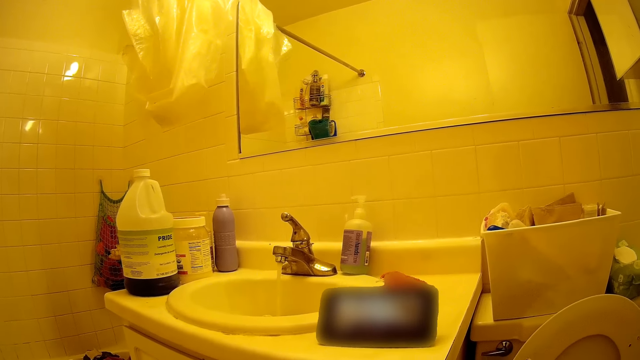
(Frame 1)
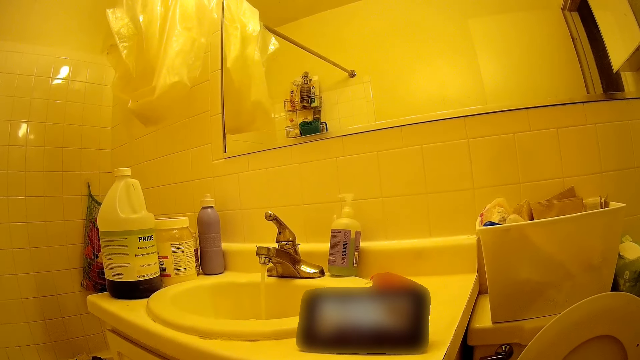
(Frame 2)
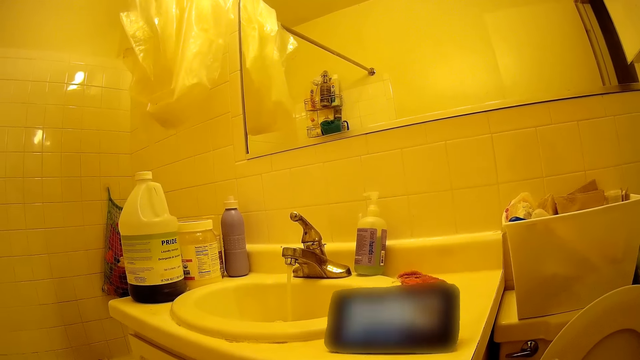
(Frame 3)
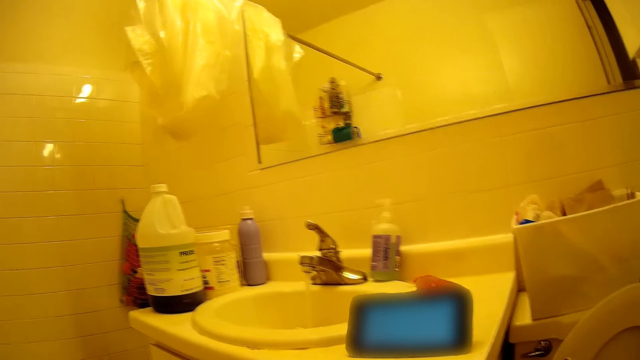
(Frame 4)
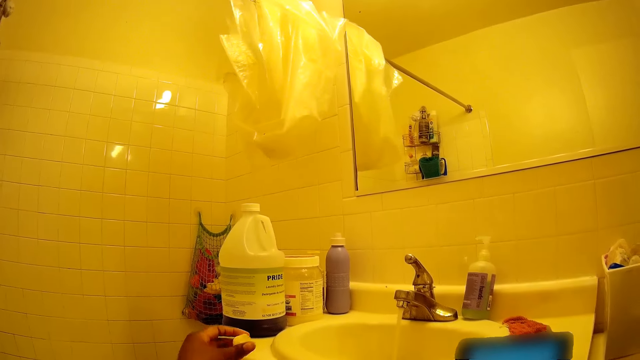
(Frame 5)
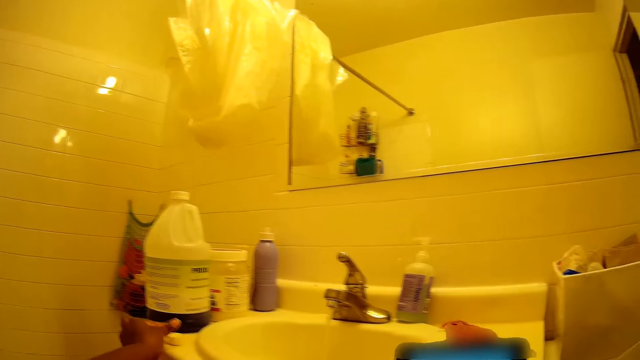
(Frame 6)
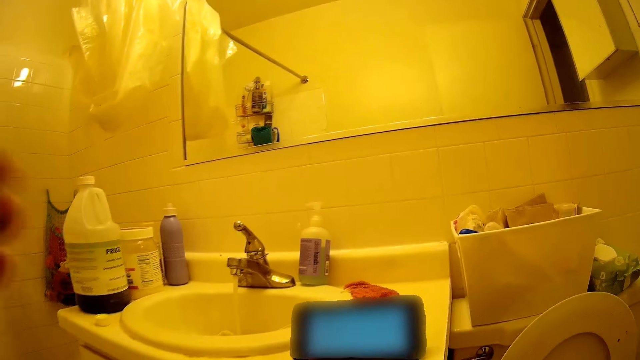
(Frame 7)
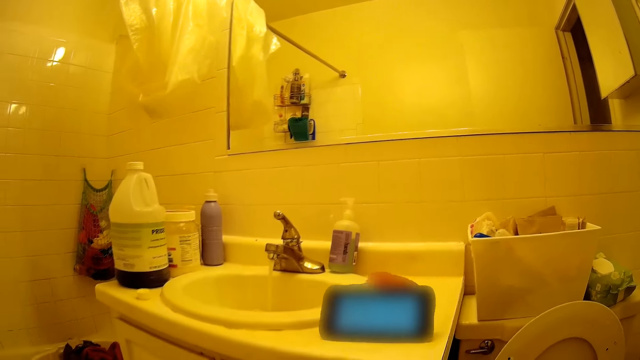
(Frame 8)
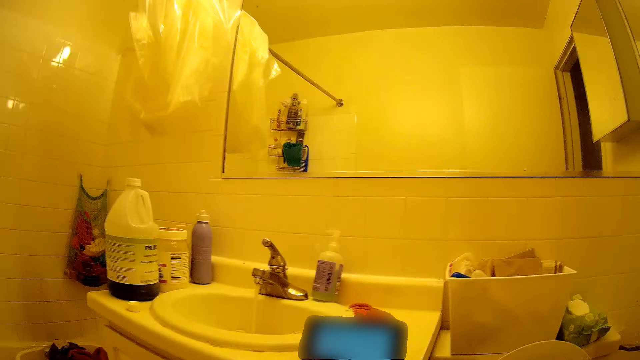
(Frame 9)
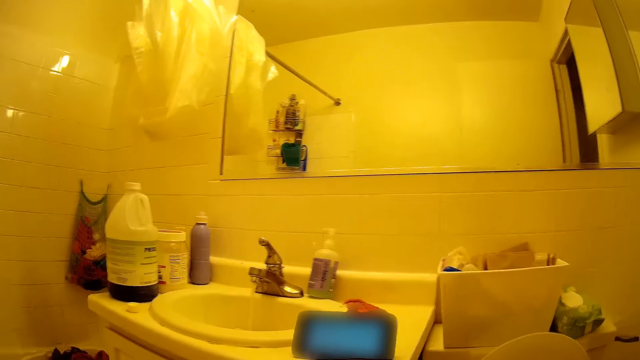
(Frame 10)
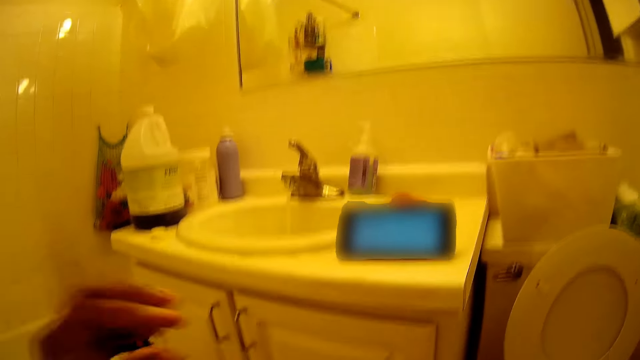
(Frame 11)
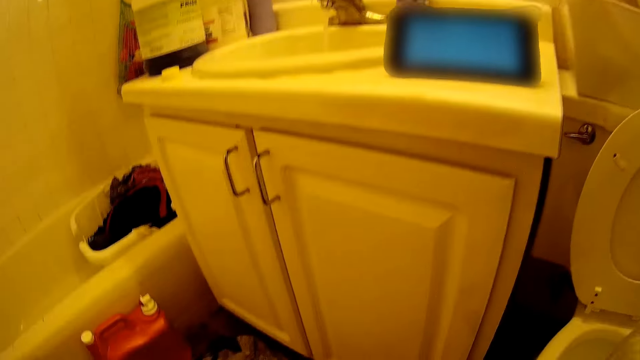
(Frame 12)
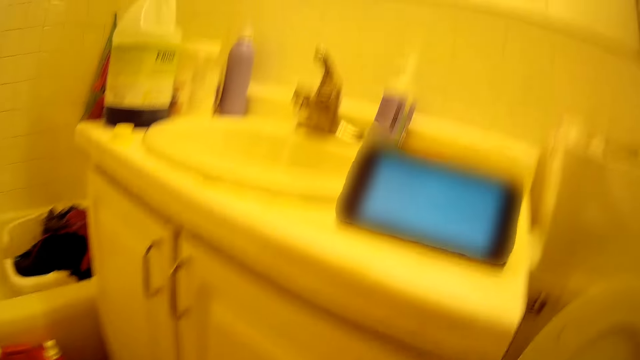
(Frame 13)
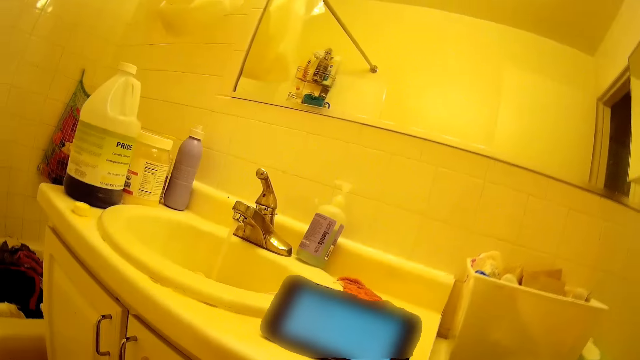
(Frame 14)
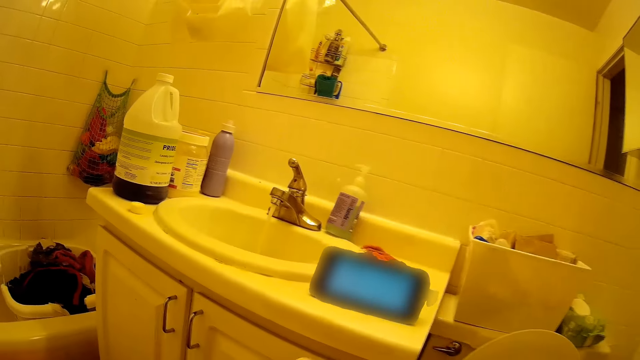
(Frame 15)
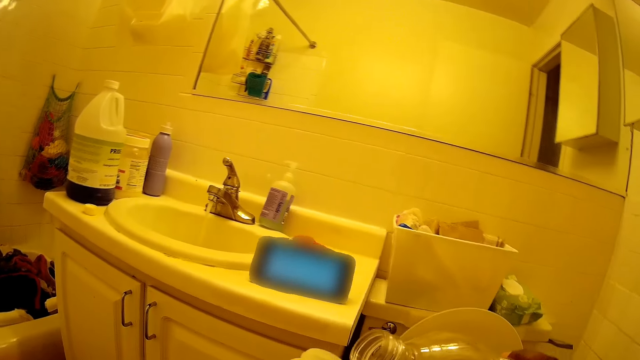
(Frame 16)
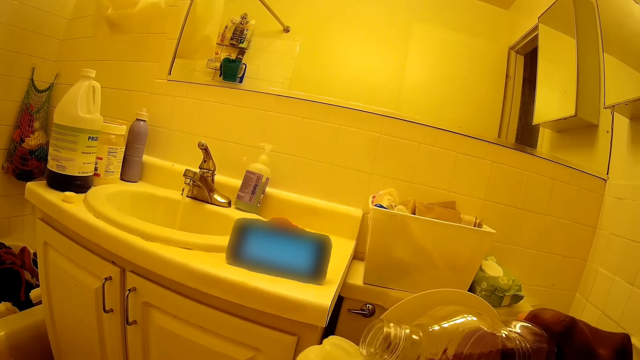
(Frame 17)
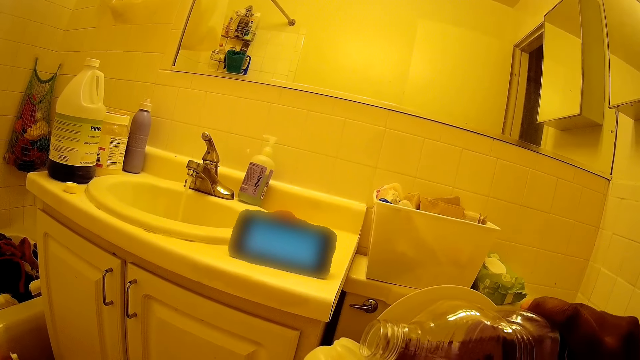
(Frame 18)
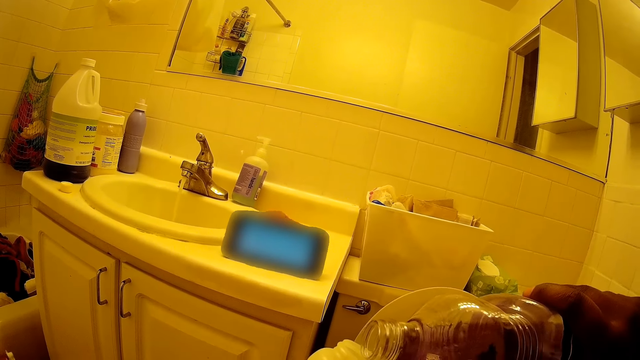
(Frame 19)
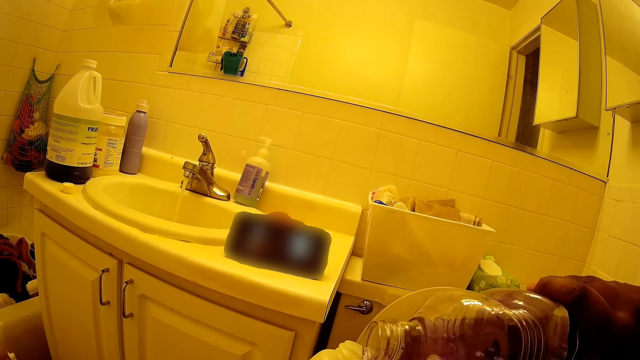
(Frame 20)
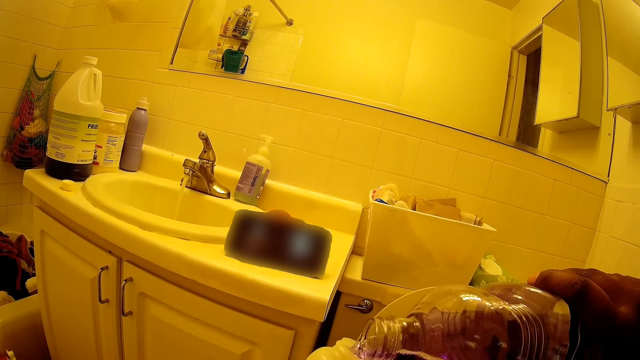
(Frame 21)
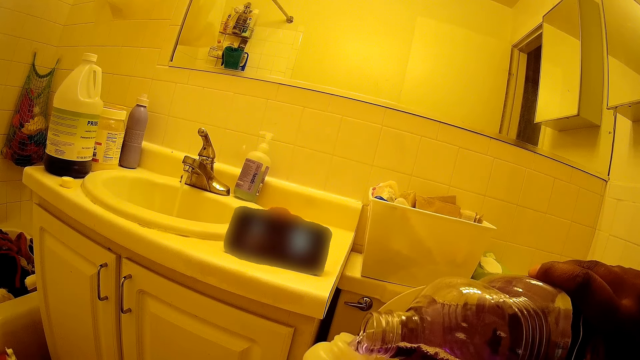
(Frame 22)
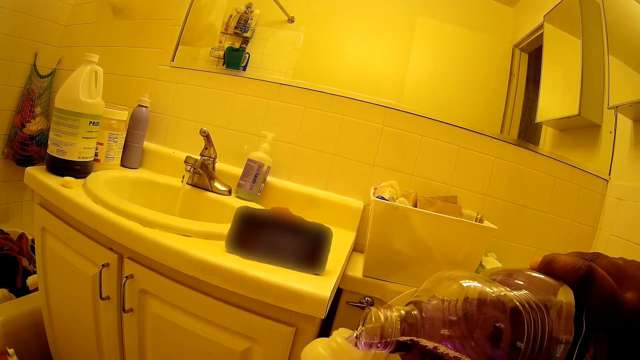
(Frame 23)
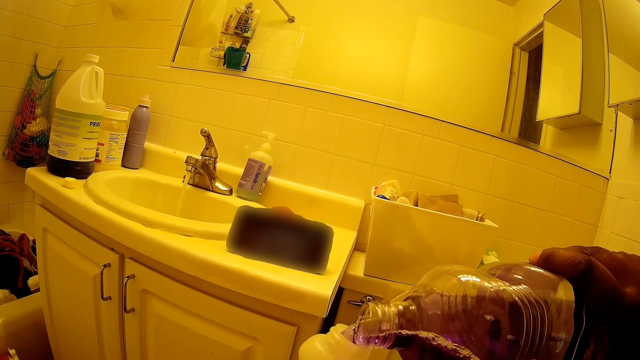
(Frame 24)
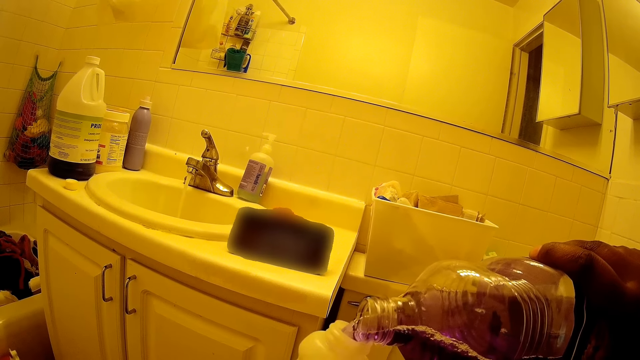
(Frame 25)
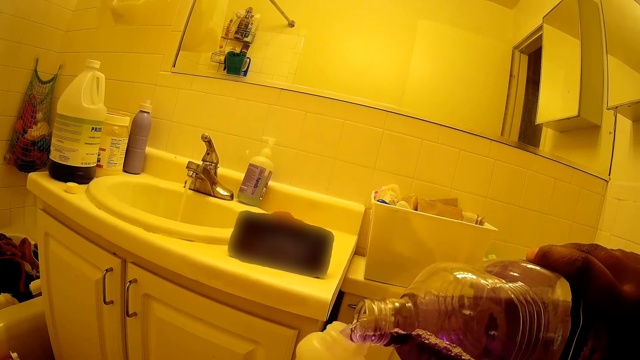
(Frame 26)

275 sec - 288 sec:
The camera wearer places the cover of the bottle of cleaner on the counter beside the sink with her left hand. She adjusts the camera. She lowers her left hand. She pours liquid from the bottle of cleaner into the bottle of soap in her left hand with her right hand. She looks around the room. She looks at the bottle in the right hand.

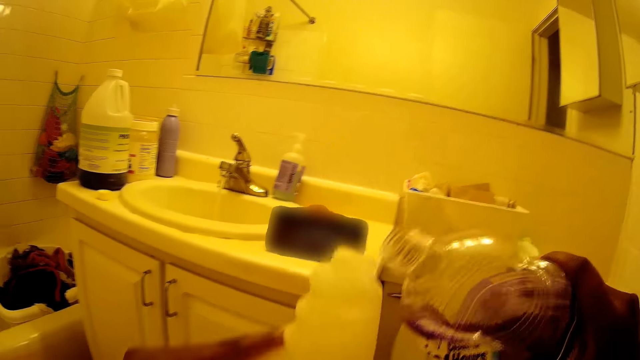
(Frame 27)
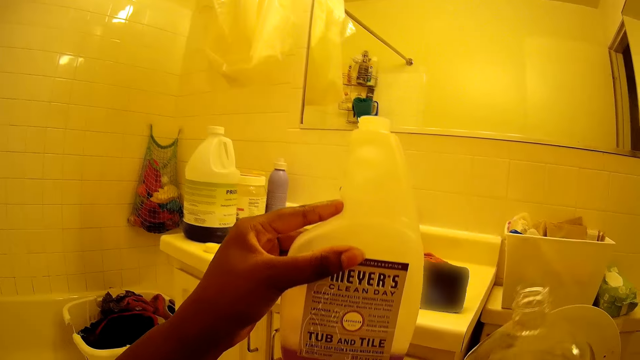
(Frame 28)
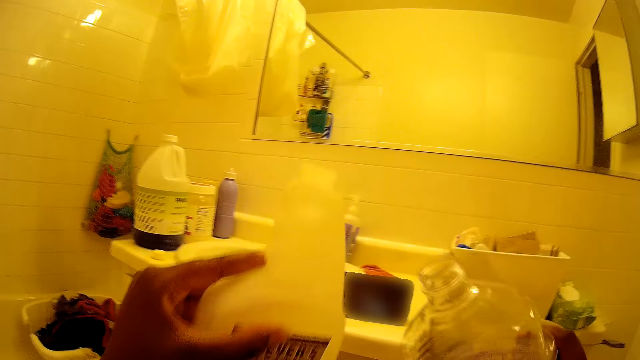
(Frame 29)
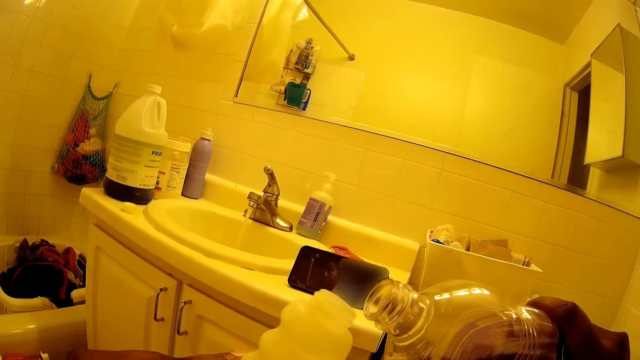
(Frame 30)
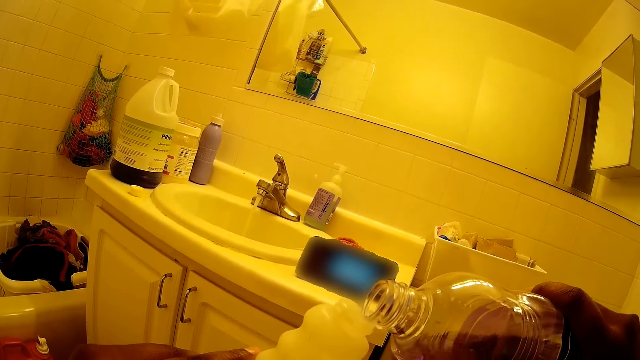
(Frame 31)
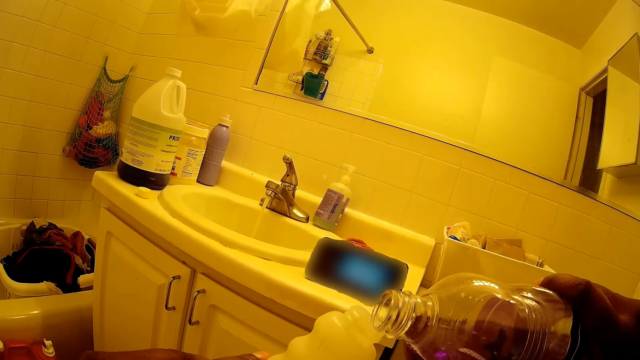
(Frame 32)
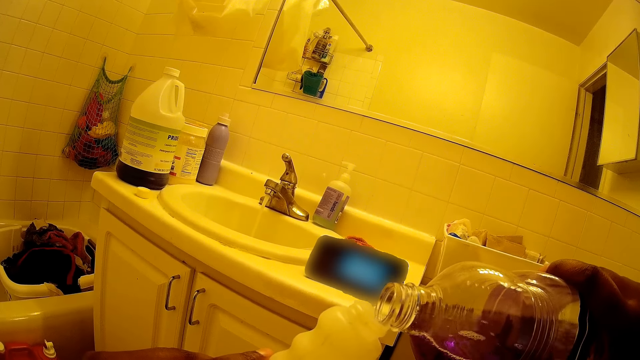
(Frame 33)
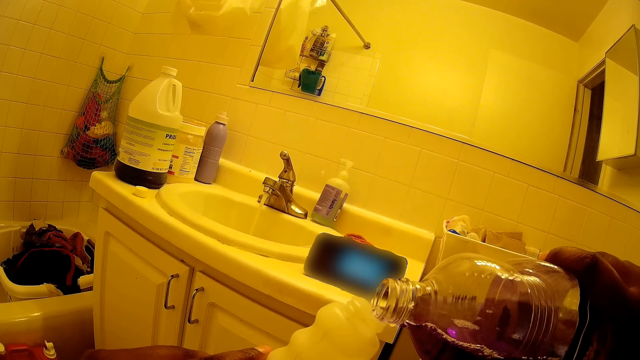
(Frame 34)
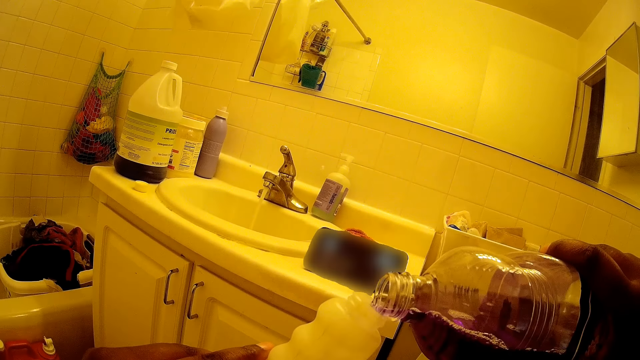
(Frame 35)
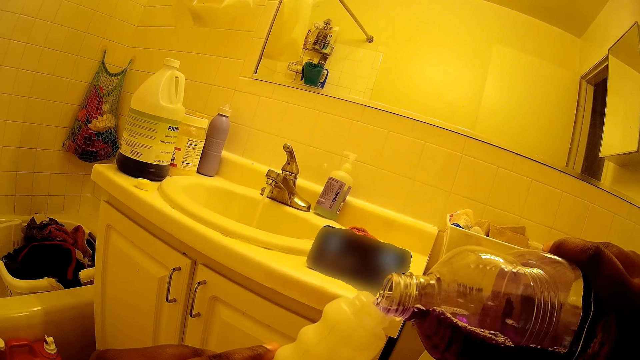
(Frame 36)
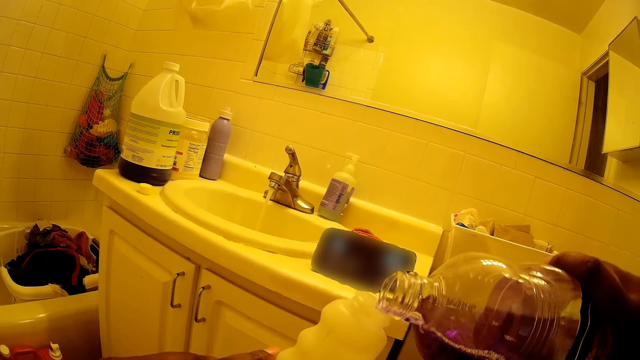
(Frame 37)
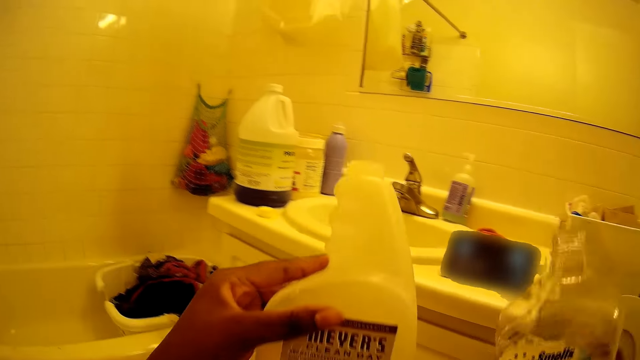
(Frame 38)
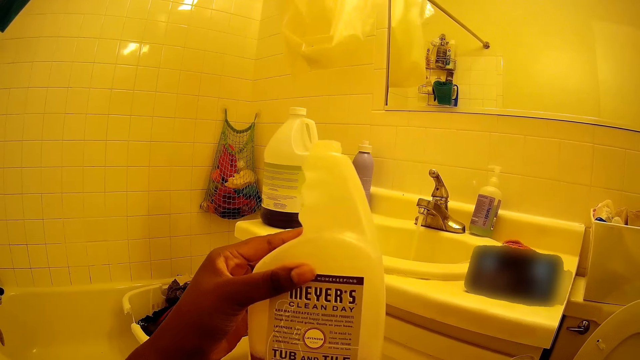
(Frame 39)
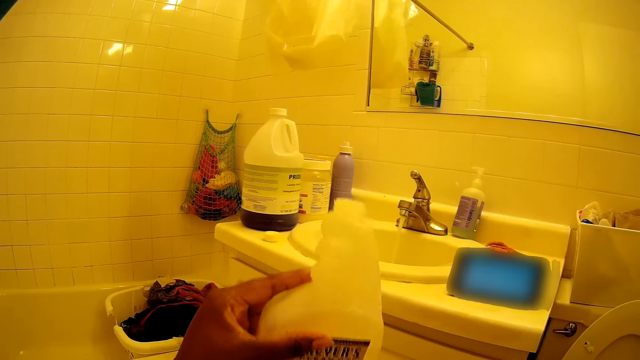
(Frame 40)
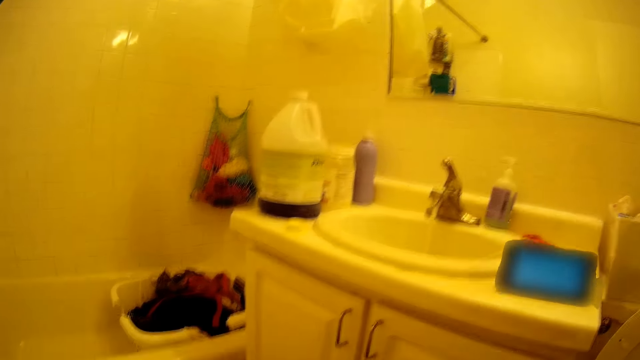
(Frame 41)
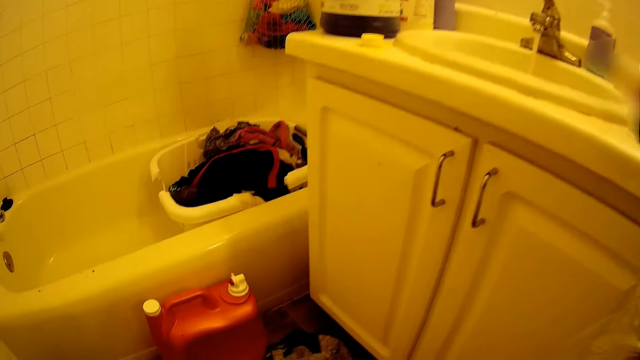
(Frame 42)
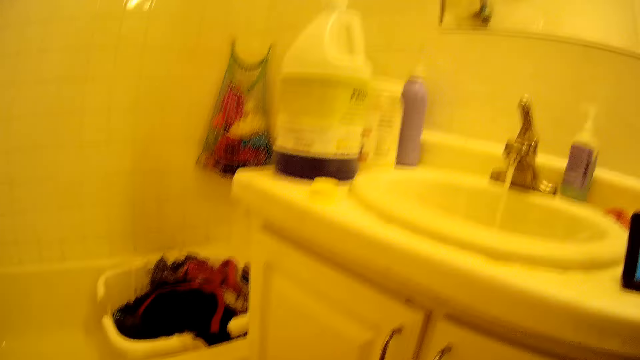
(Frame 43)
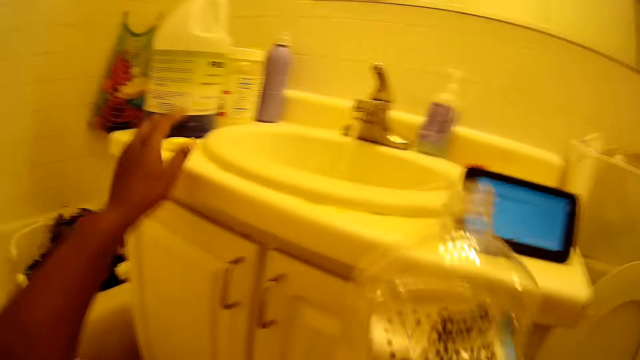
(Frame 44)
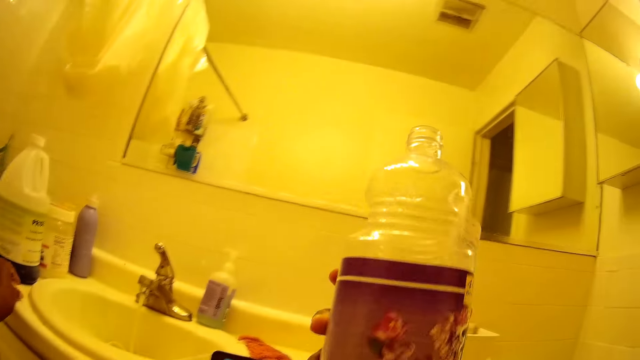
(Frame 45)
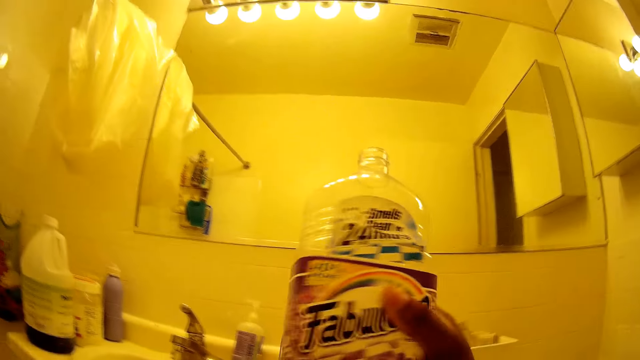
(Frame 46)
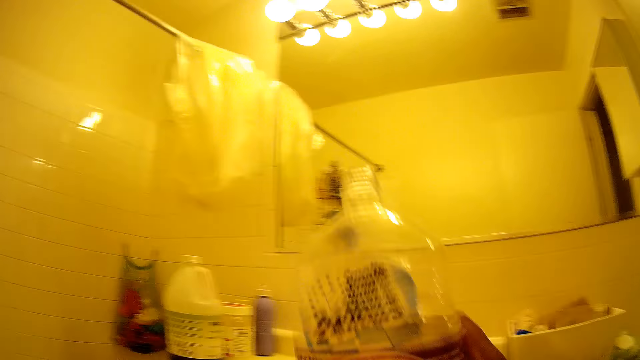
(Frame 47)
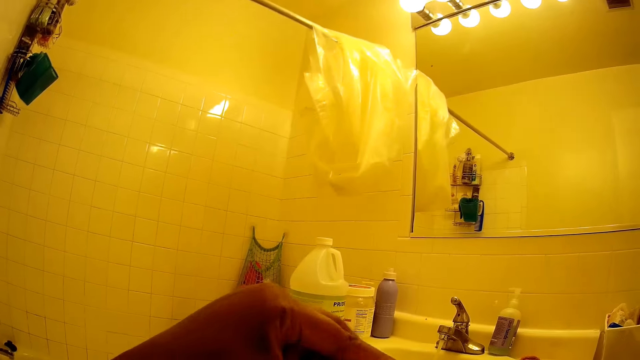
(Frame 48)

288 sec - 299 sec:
The camera wearer looks at the bottle in the left hand. She pours the water in the bottle at the left hand. She looks at the bottle in the left hand. She looks at the jerrycan on the floor. She picks up the plastic lid from the basin with her left hand. She looks at the bottle in the right hand and turns the bottle.
